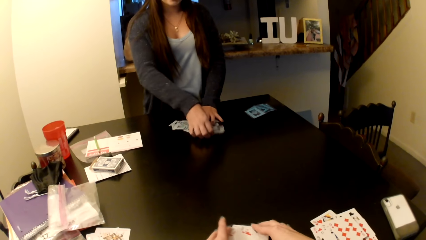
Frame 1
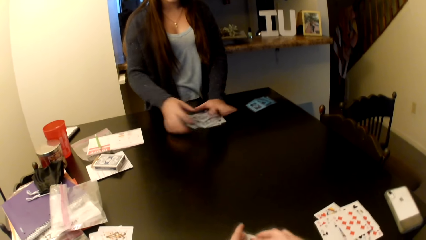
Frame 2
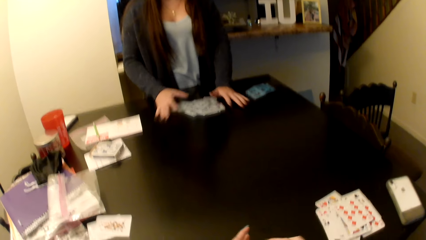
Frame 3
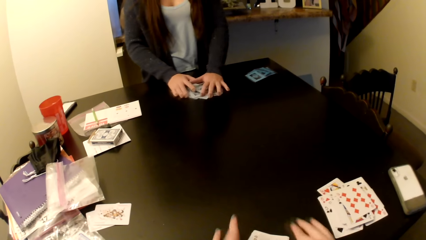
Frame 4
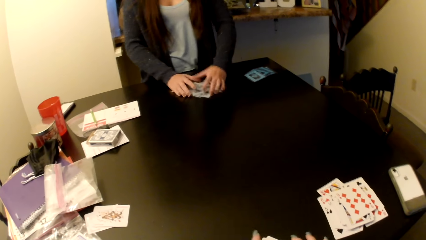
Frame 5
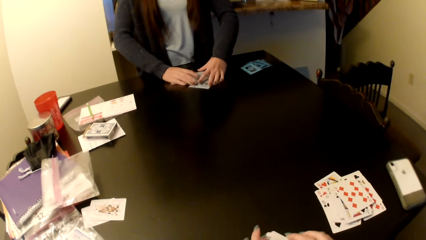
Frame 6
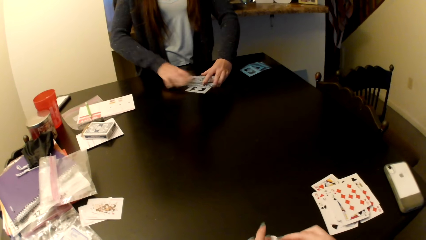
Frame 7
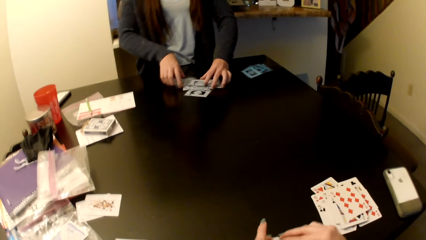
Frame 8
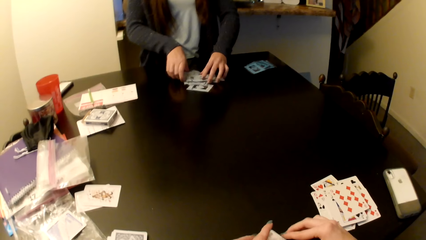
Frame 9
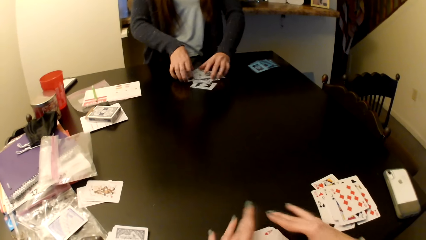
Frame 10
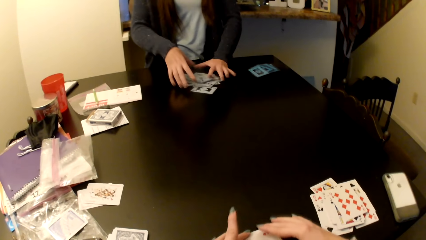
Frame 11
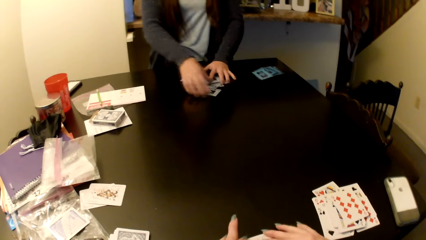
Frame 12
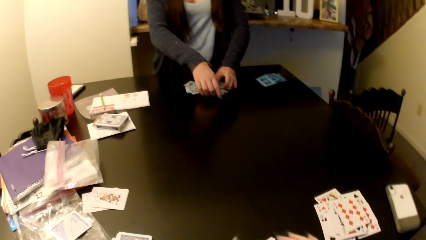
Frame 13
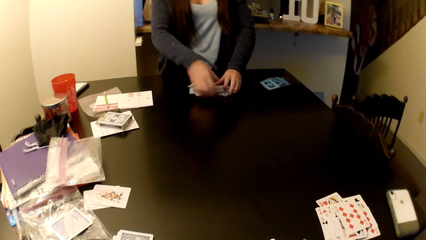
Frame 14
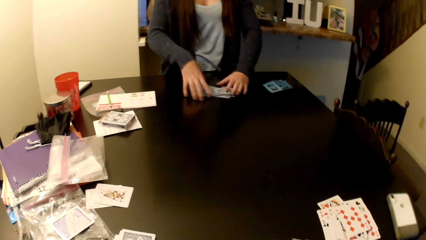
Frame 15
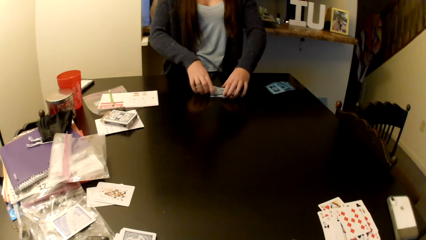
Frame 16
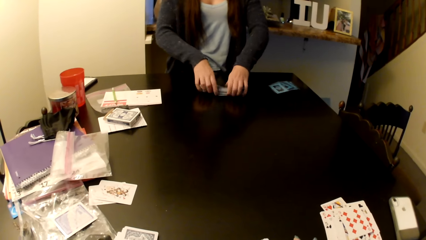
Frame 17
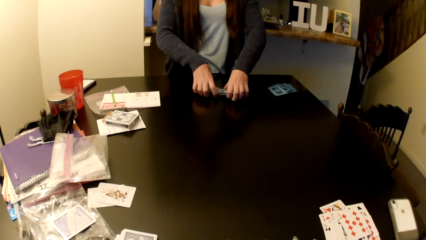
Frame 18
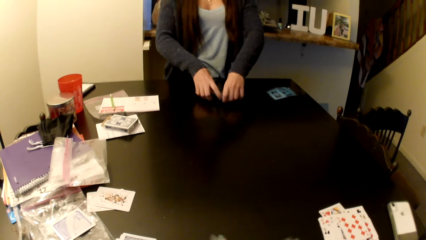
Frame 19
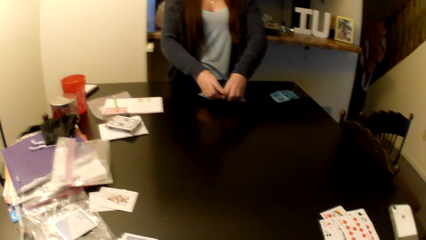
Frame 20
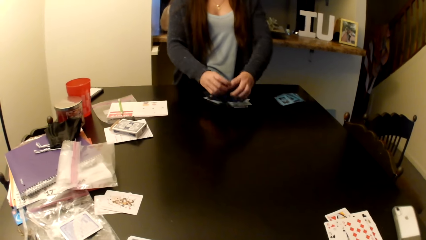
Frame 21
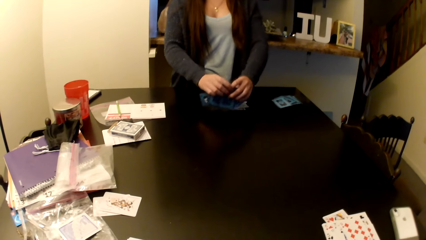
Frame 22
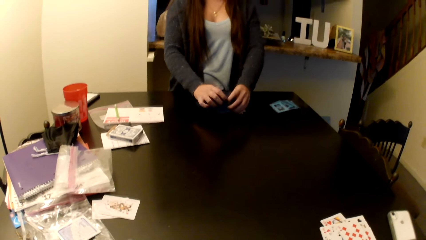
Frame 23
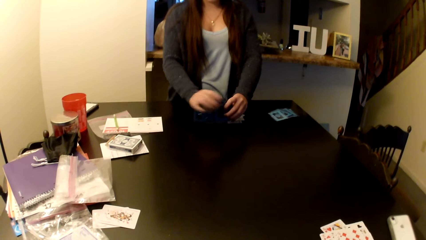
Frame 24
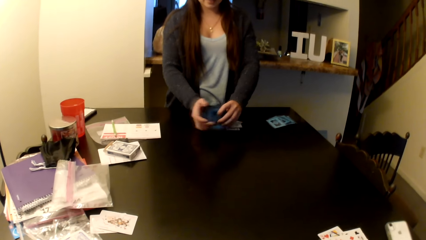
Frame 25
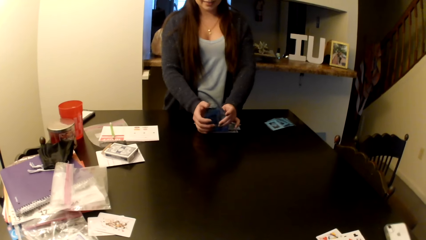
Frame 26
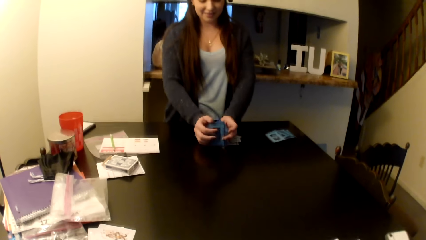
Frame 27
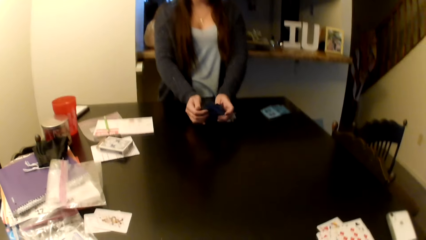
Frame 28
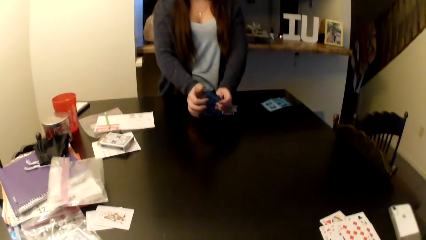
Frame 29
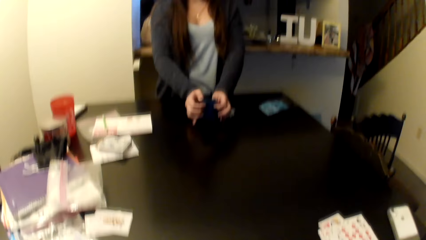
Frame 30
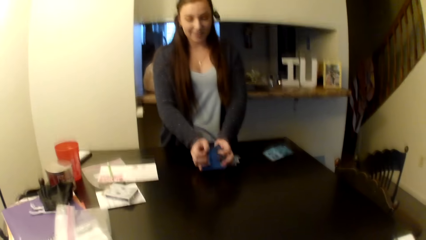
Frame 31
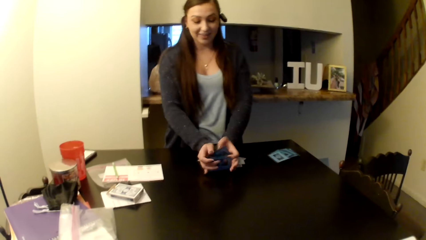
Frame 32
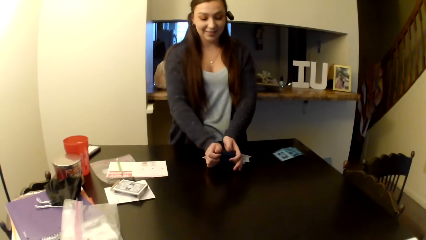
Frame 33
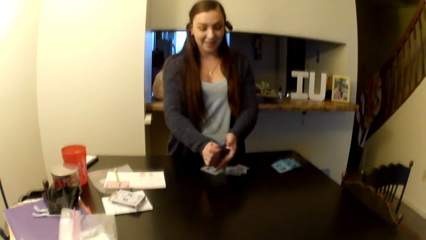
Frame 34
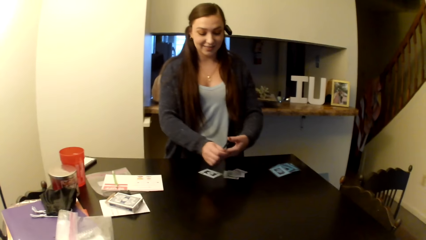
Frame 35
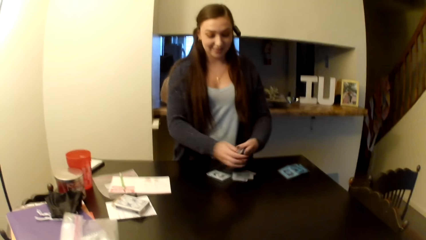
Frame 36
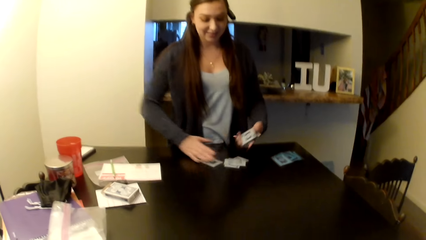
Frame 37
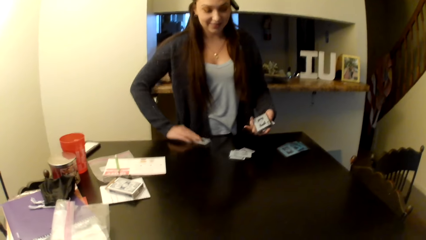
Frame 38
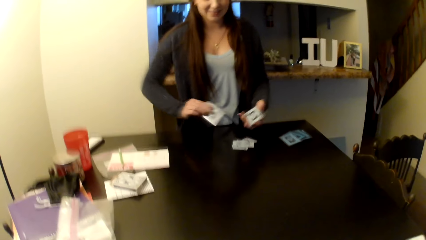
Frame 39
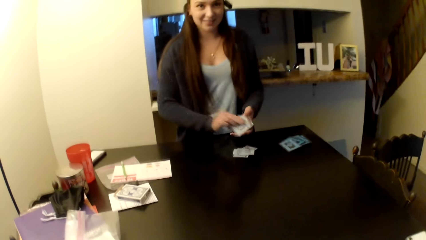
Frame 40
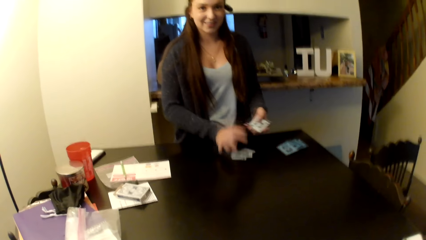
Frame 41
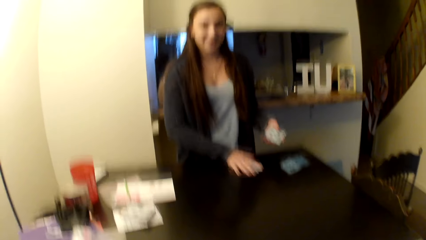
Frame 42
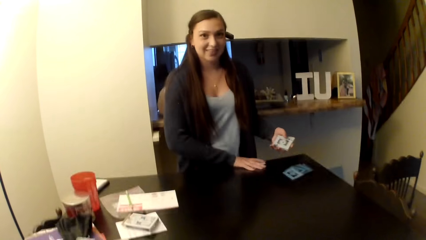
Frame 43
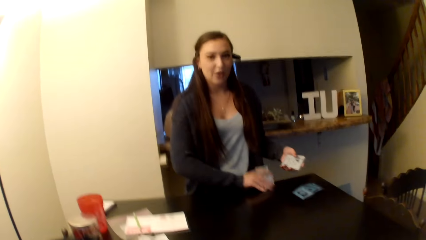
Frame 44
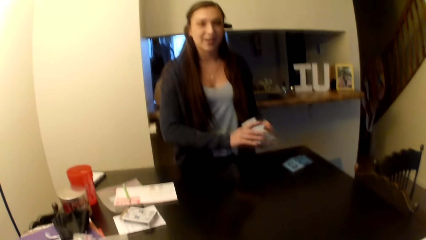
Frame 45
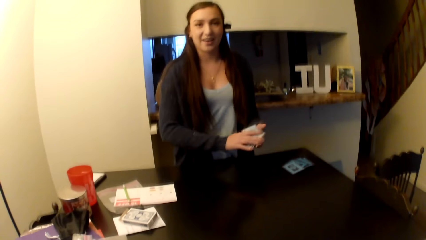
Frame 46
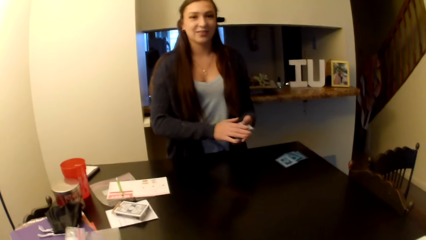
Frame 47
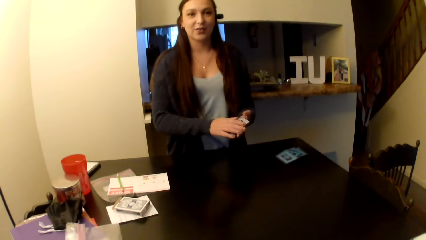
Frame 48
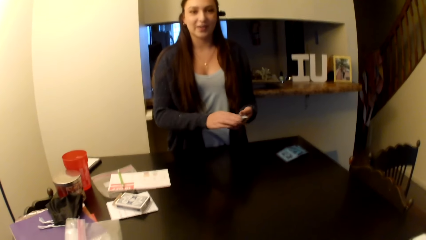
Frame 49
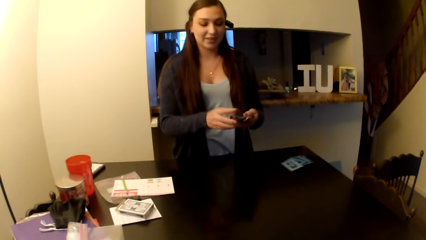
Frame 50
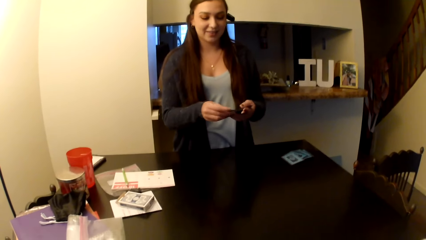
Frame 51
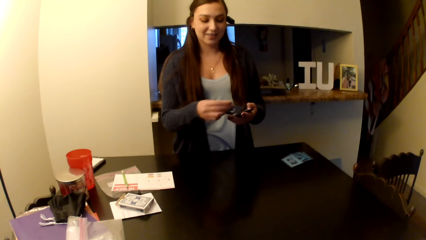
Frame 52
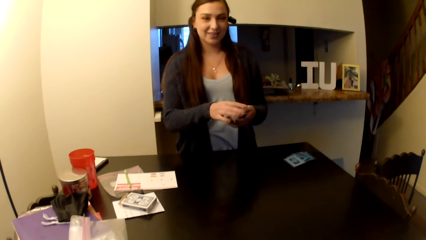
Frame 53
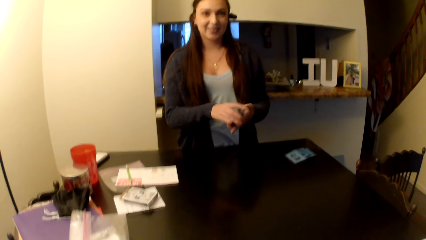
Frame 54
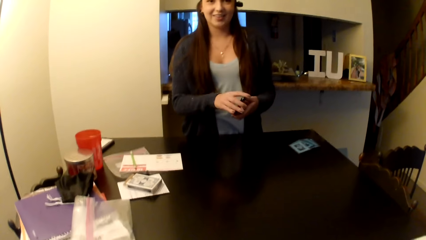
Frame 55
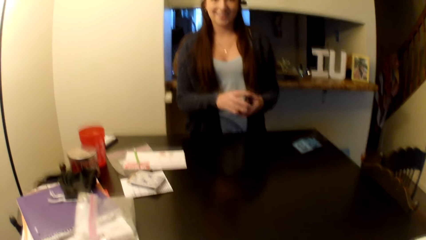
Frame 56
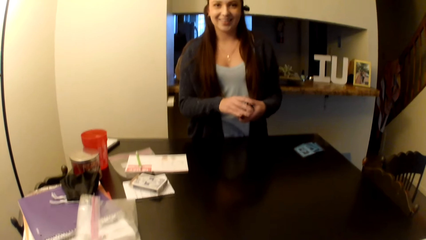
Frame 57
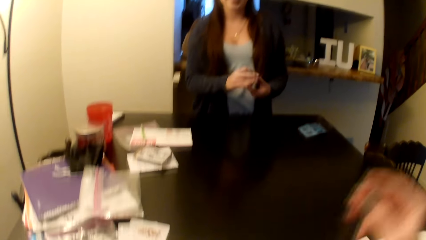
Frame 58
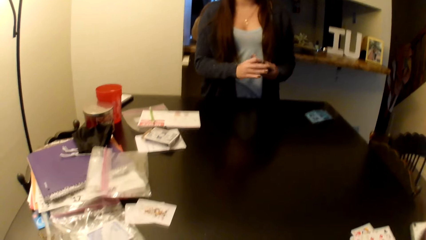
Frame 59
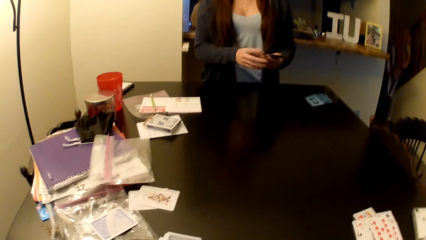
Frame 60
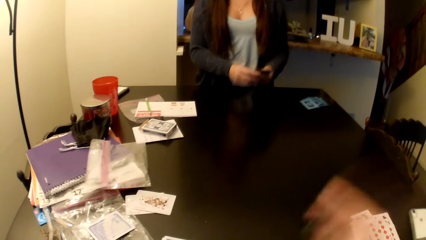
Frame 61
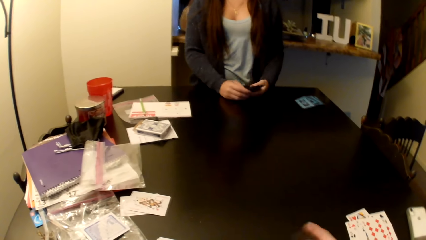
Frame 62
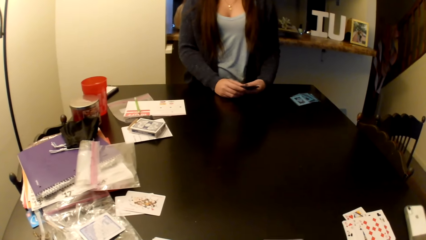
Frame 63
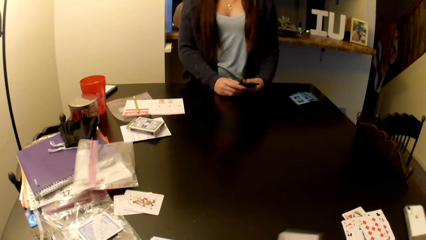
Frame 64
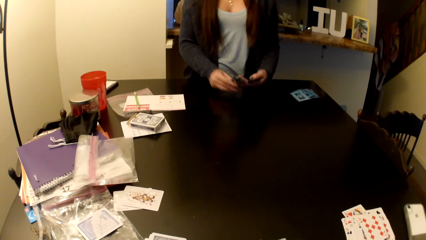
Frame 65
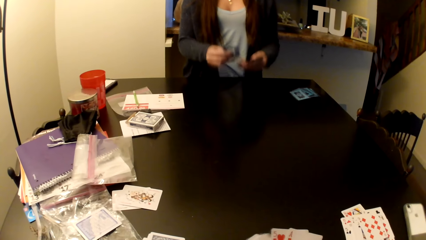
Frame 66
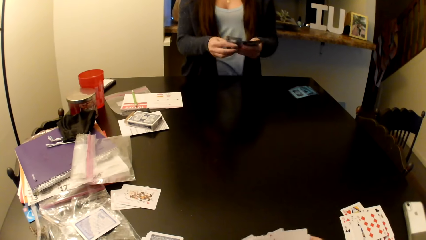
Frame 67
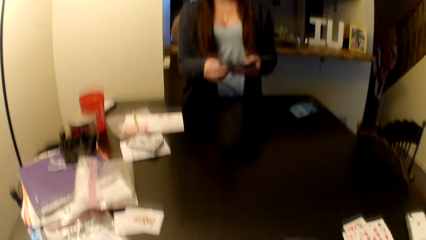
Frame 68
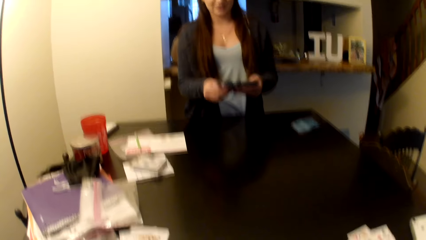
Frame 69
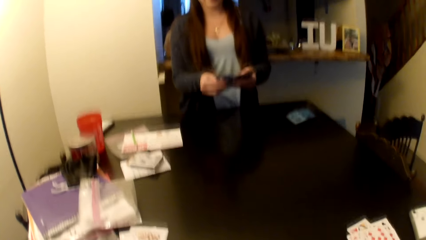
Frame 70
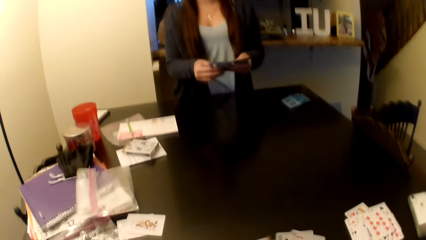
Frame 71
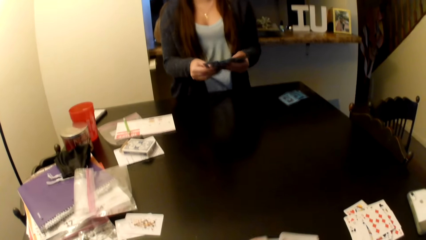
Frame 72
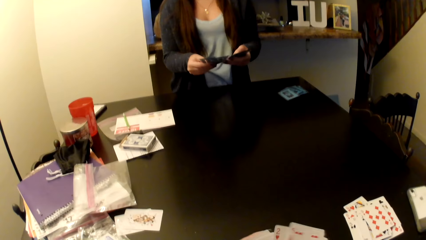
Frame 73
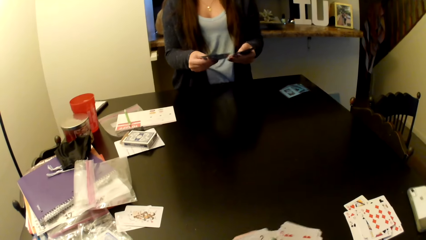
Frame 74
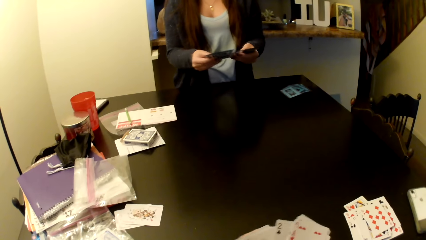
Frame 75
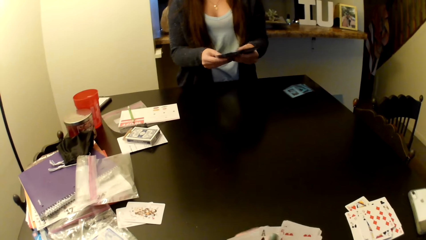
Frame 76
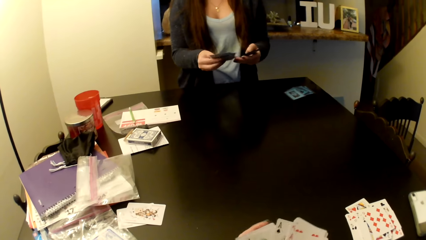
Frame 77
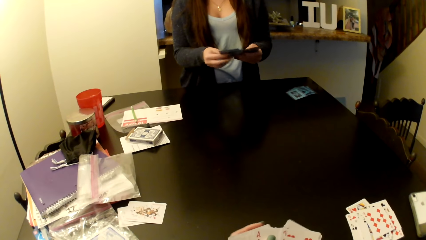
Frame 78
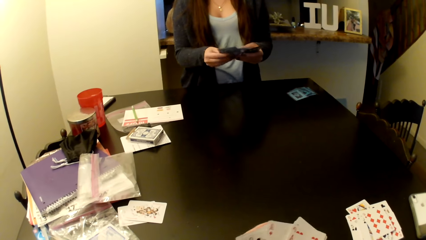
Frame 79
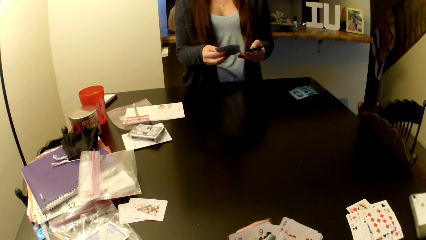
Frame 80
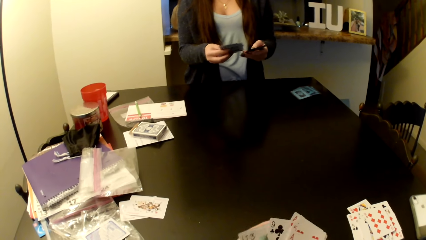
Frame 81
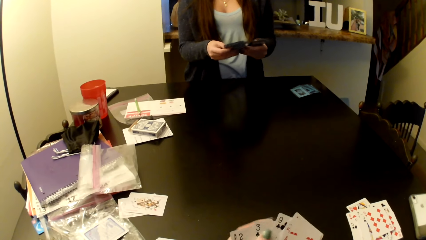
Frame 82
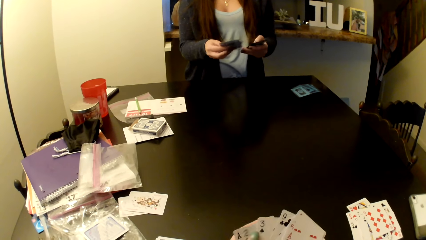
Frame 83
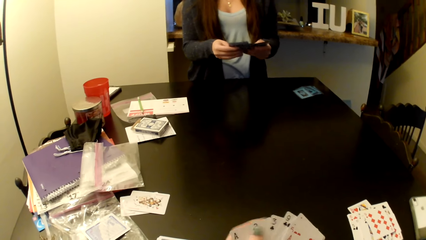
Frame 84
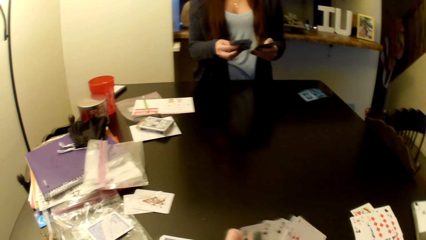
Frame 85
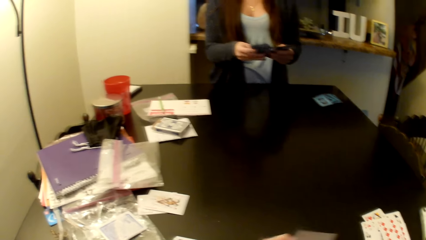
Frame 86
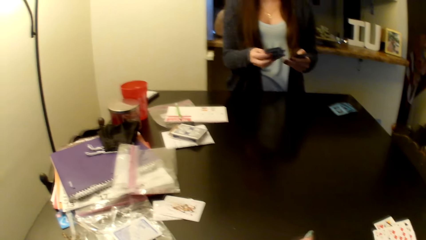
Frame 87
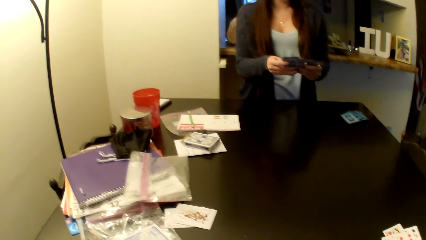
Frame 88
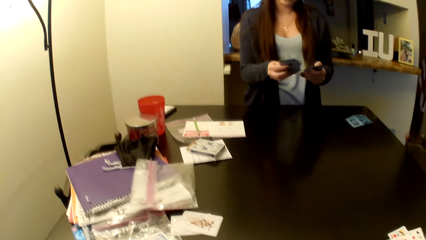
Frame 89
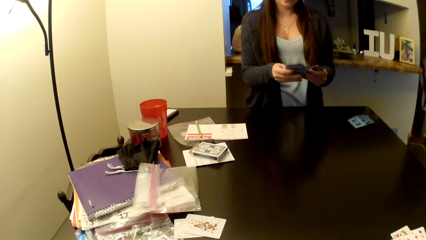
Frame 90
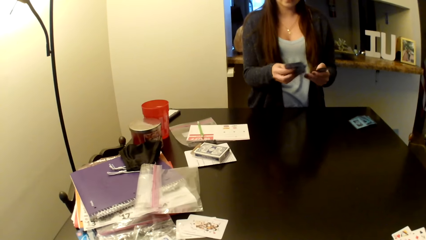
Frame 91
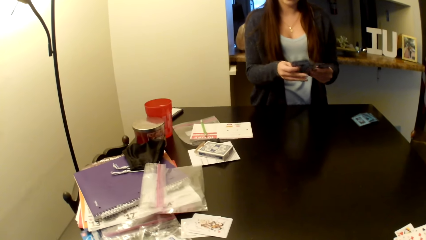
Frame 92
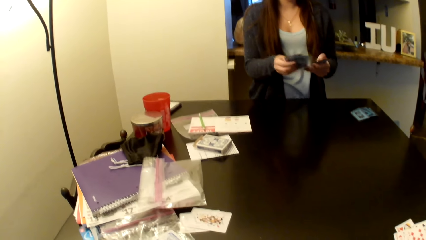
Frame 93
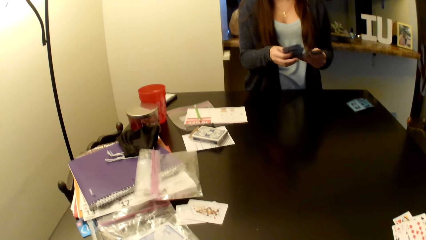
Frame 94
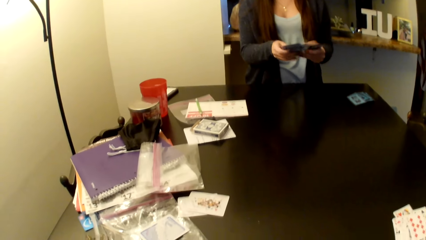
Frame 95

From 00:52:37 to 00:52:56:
The camera wearer picks up cards on the table. A person picks up the cards on the table. The person organizes her cards. The camera wearer organizes her cards.
